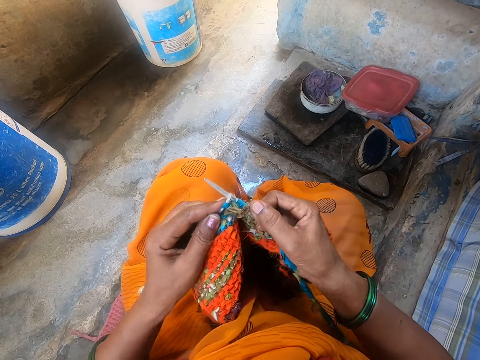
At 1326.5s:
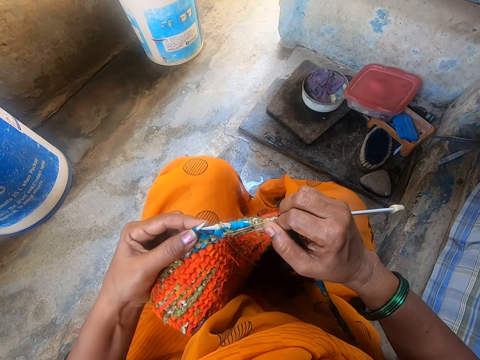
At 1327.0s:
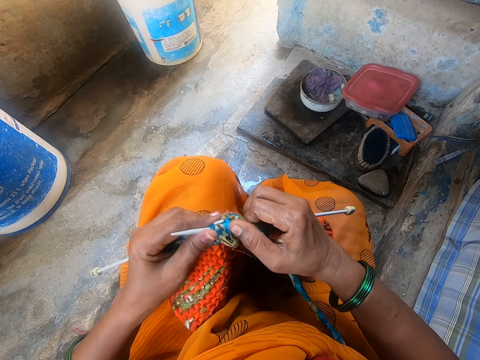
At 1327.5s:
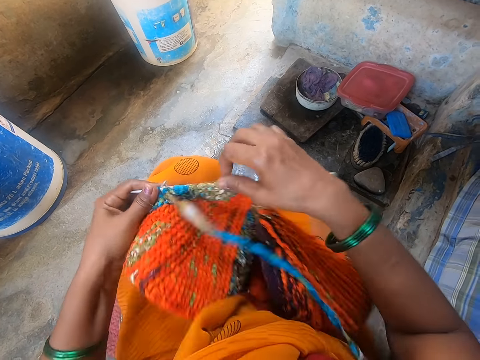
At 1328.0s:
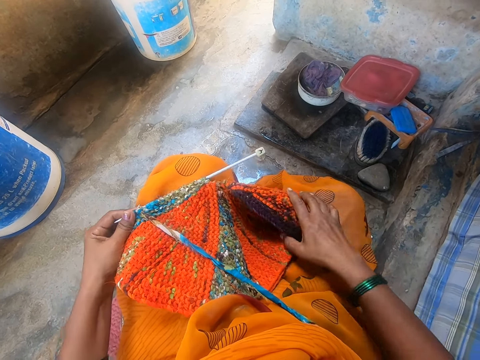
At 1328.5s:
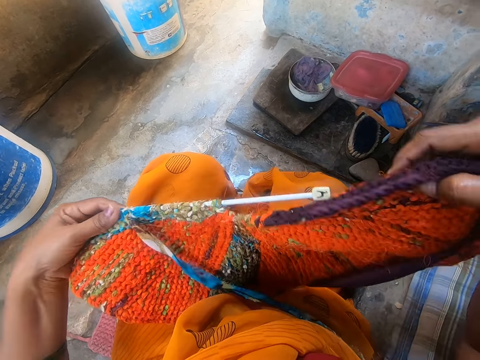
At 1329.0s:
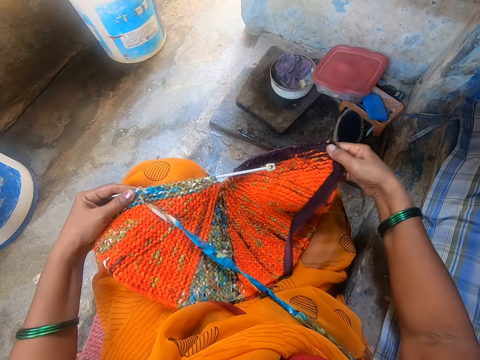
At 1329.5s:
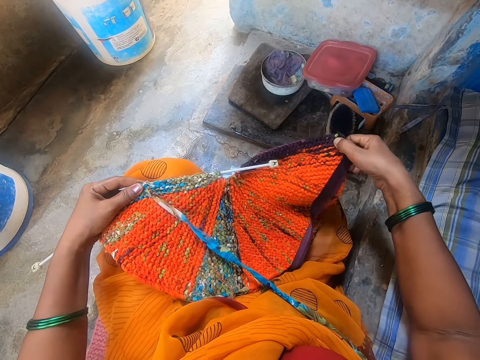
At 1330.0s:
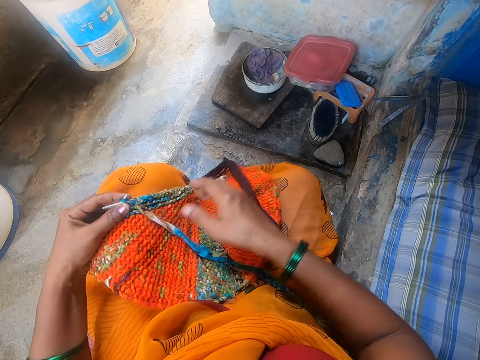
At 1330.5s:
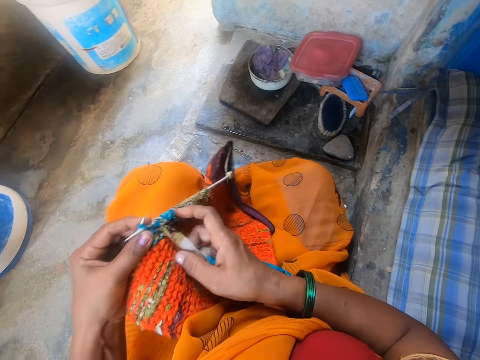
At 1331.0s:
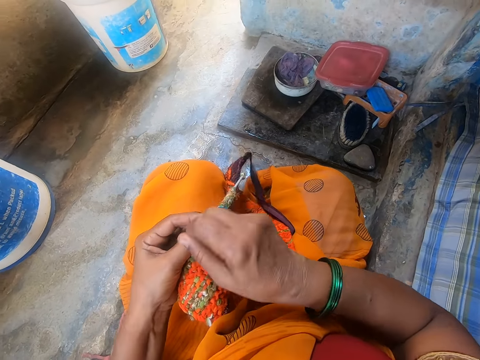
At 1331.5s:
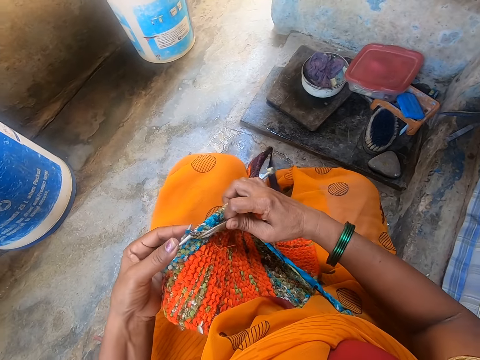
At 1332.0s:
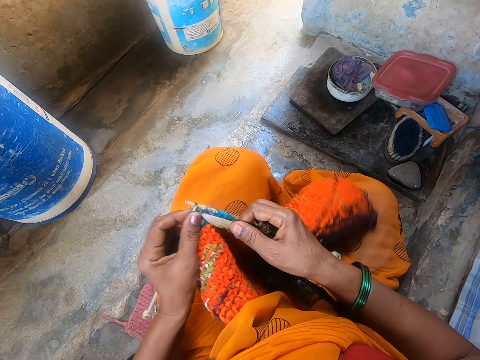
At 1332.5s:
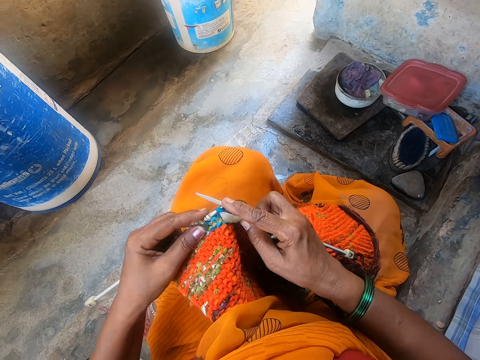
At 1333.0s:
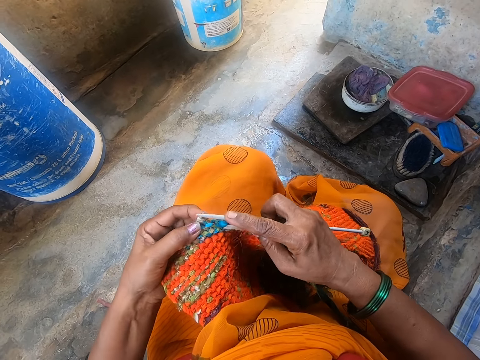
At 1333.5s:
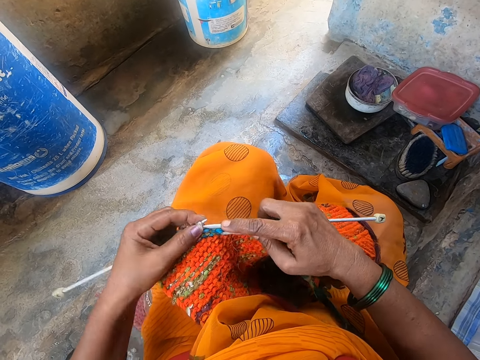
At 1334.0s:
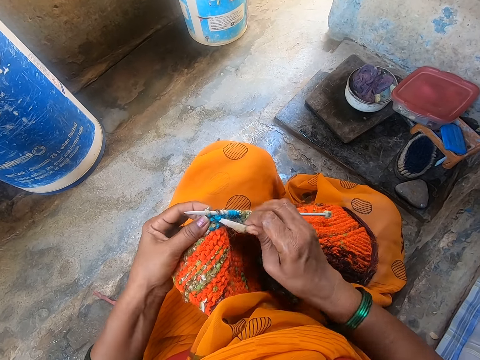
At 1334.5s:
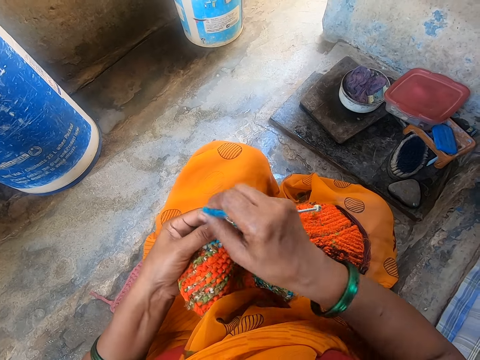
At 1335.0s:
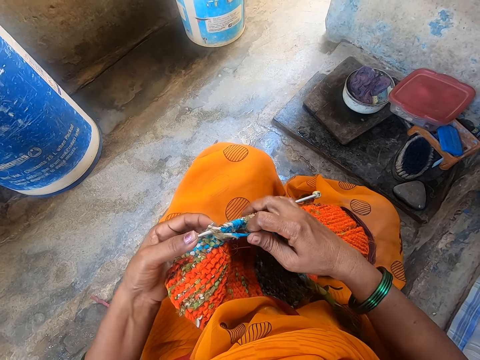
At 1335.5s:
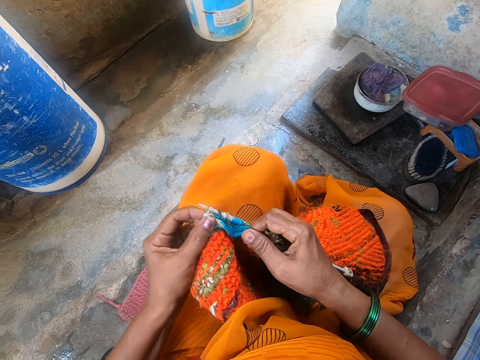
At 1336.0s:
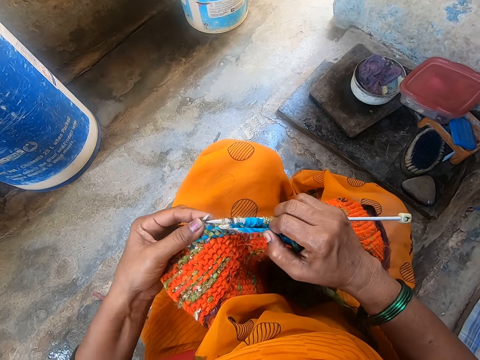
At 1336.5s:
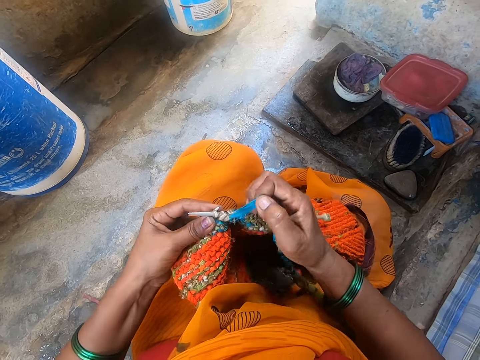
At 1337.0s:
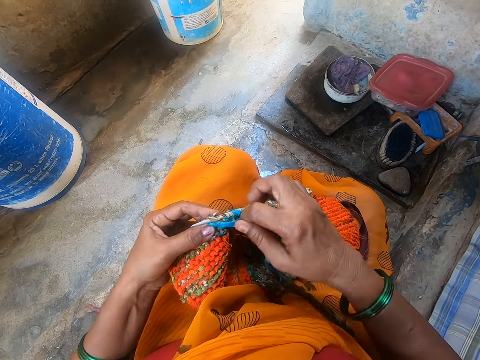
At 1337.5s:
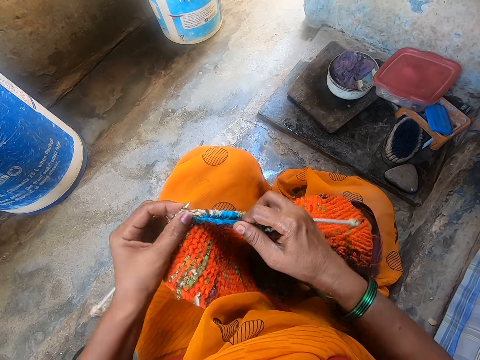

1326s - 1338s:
The camera wearer raises the cloth. They straighten the fabric. They knit the cloth. They crochet the fabric.

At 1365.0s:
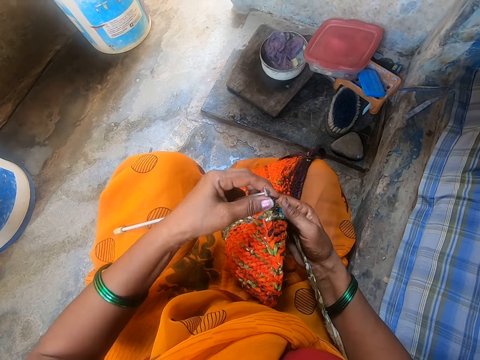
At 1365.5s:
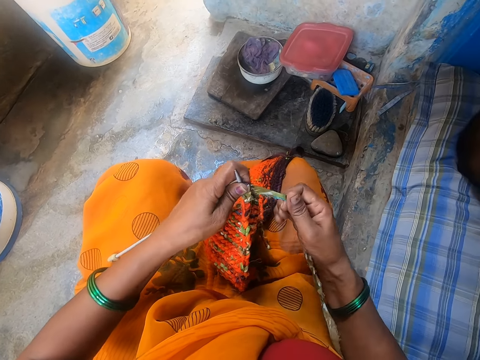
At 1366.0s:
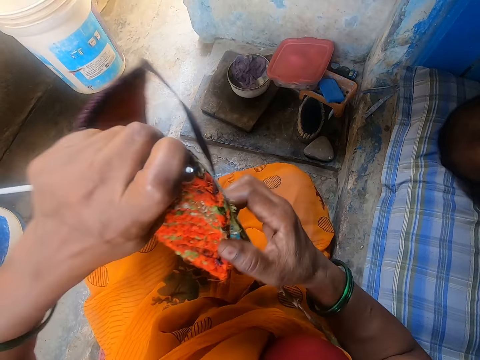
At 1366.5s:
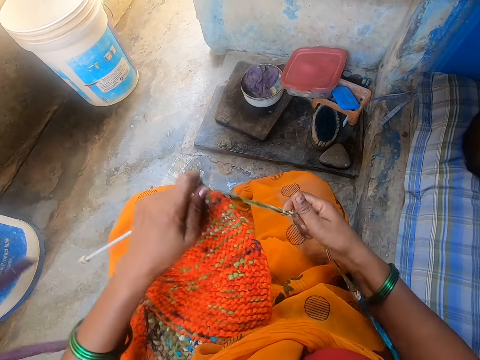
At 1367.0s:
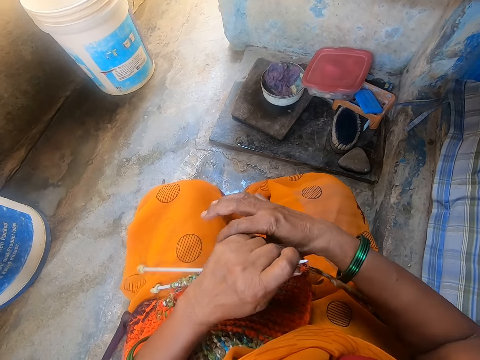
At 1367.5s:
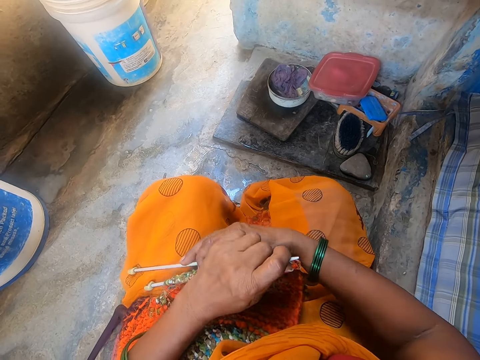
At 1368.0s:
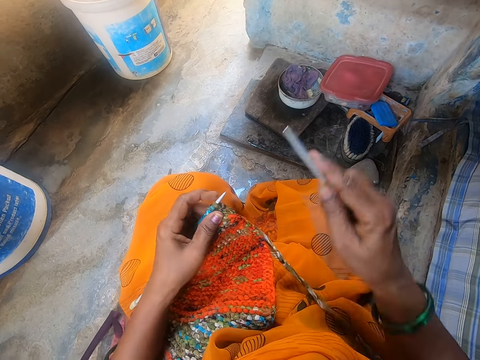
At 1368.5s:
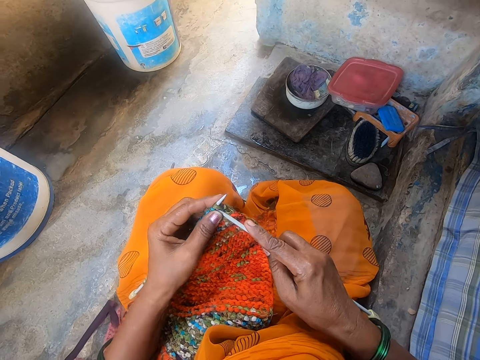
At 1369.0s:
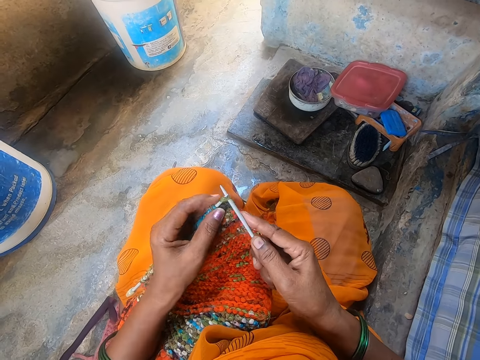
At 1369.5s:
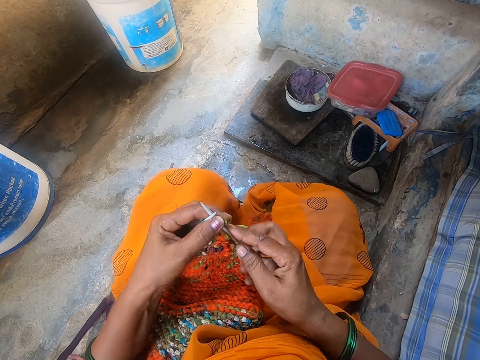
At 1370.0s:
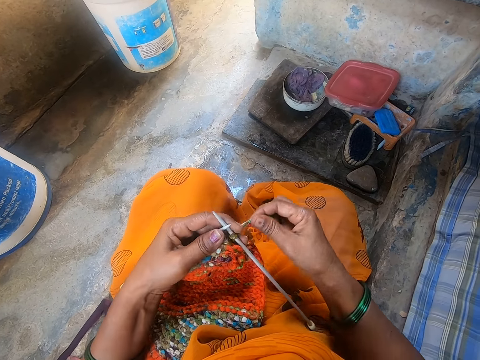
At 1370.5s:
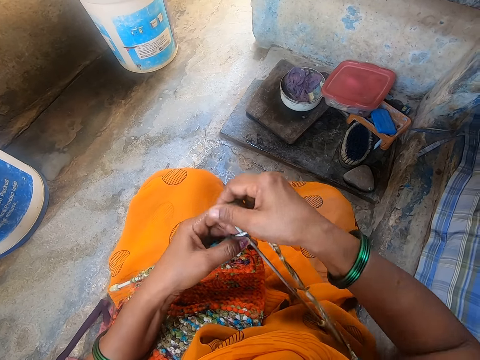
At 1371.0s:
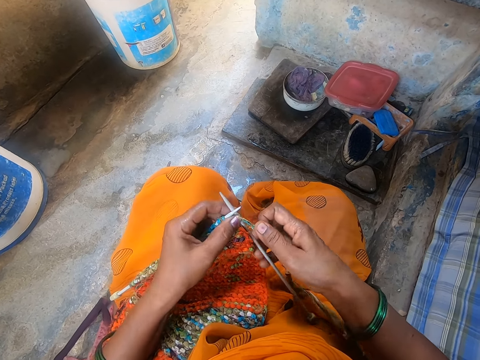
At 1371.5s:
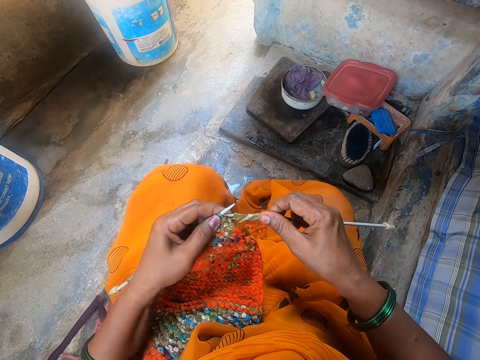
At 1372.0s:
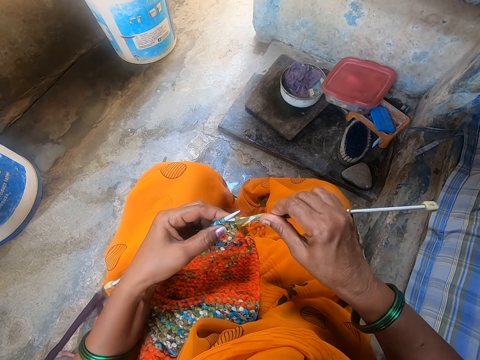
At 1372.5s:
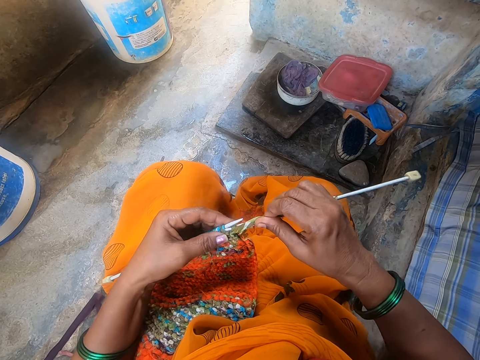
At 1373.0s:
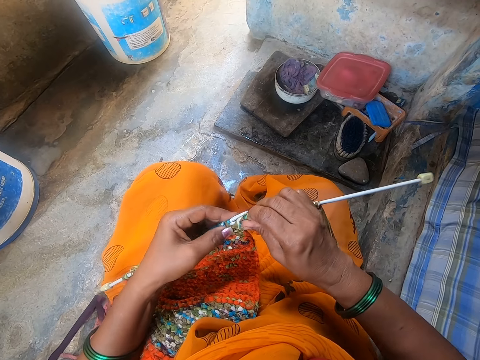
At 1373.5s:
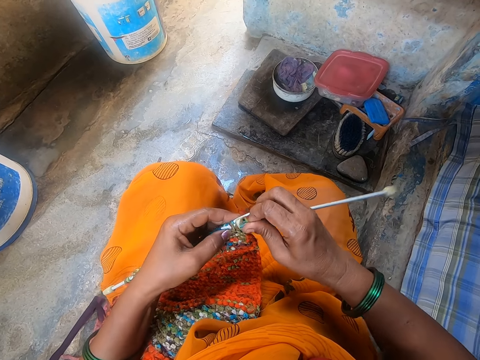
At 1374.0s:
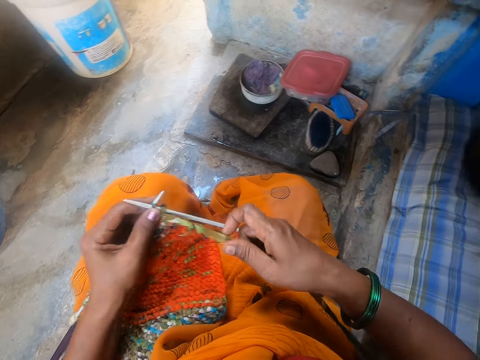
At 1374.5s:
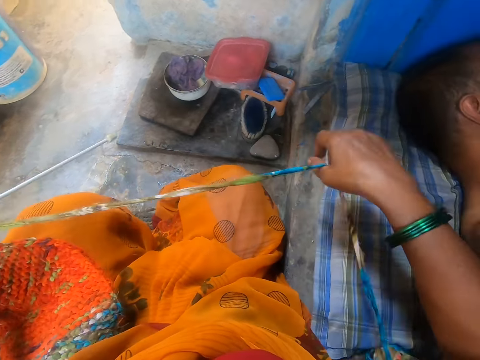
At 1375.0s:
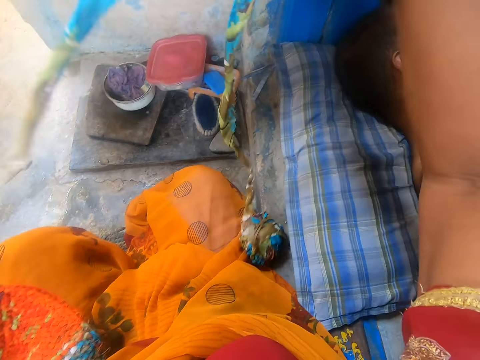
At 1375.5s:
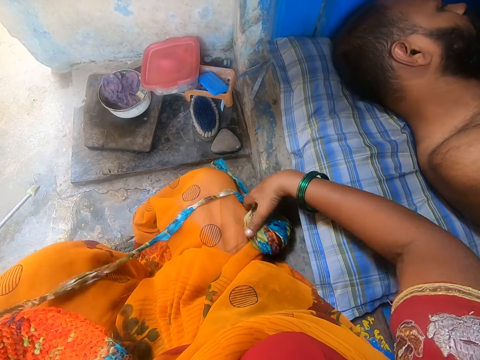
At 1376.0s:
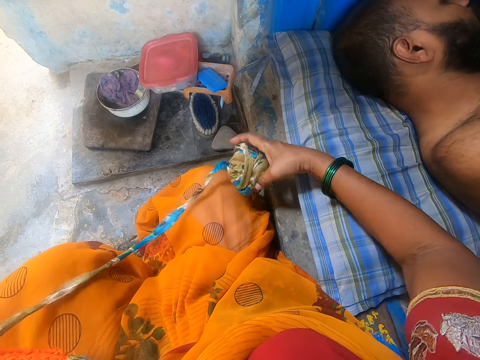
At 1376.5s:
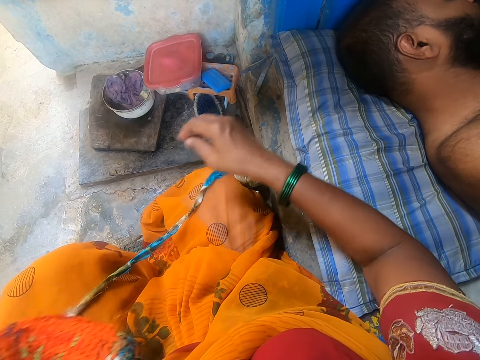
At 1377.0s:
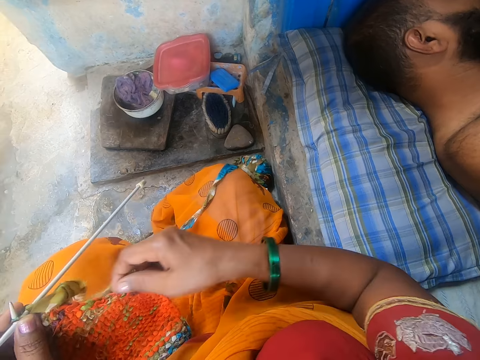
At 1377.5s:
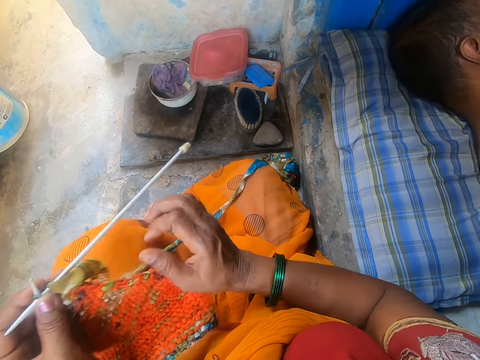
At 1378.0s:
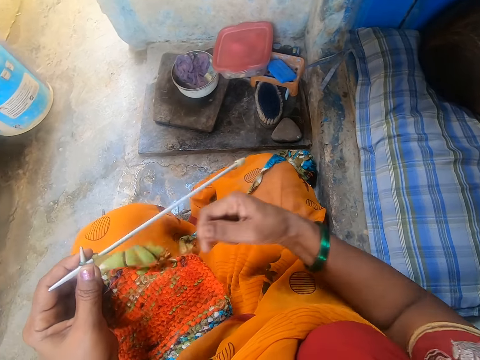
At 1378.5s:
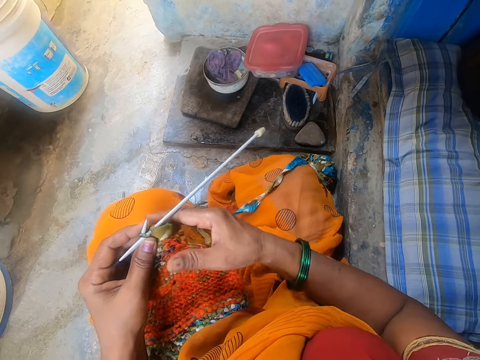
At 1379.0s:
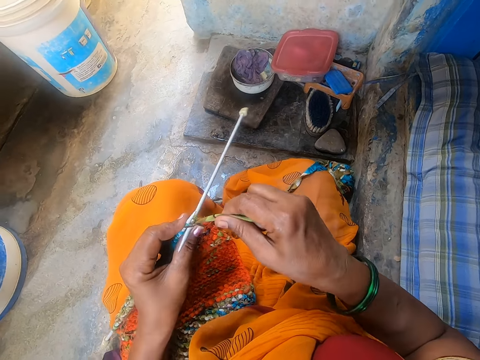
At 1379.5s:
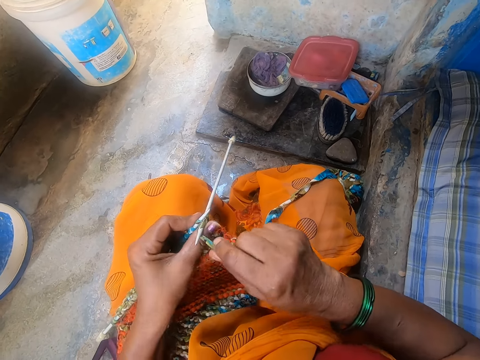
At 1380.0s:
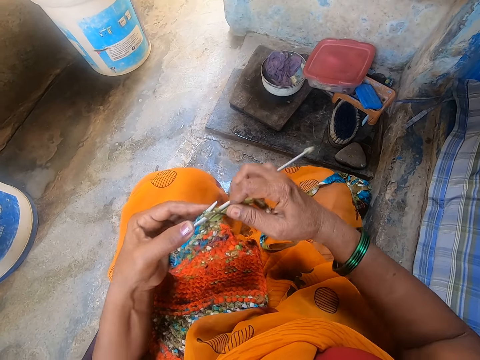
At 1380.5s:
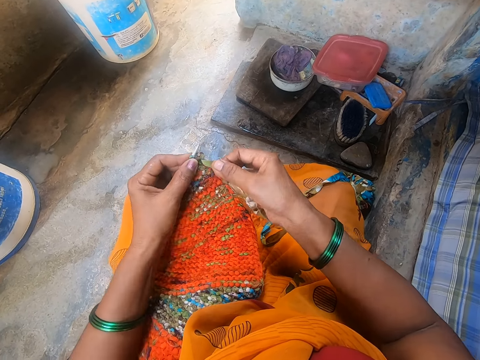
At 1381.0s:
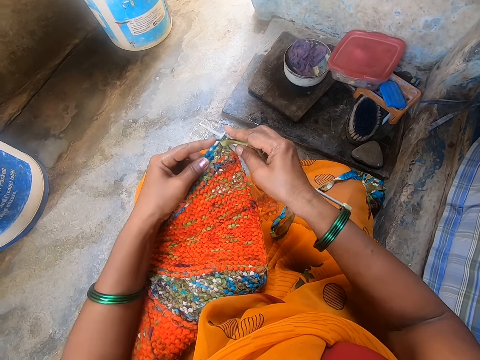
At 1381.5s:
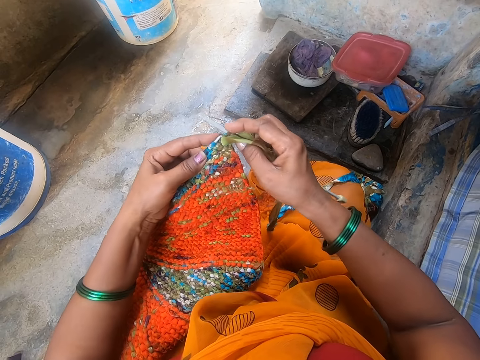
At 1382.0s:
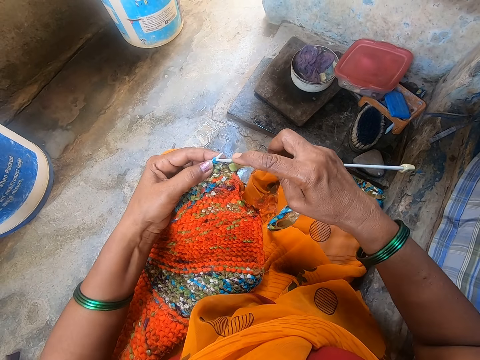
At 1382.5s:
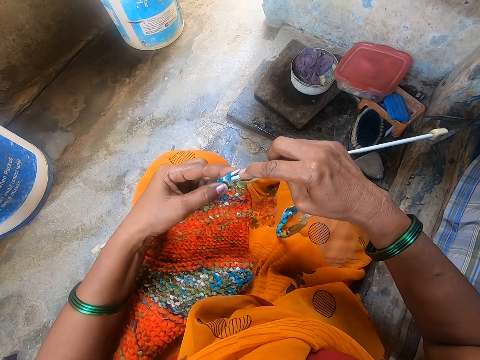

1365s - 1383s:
The camera wearer straightens the fabric. They raise the cloth. They hold the knitting needle. They knit the cloth. They crochet the fabric. They stretch the wool thread. They pull the fabric. They knit the cloth. They crochet the fabric.
